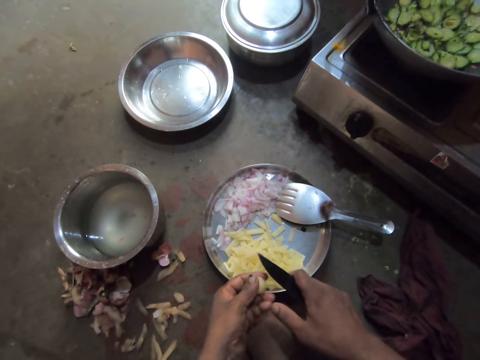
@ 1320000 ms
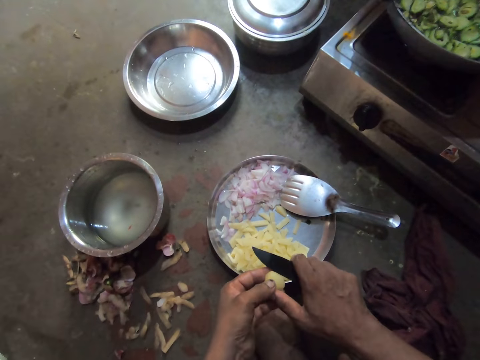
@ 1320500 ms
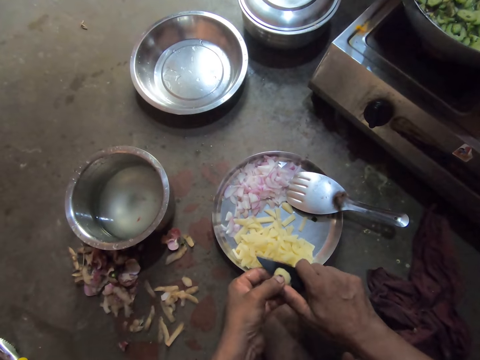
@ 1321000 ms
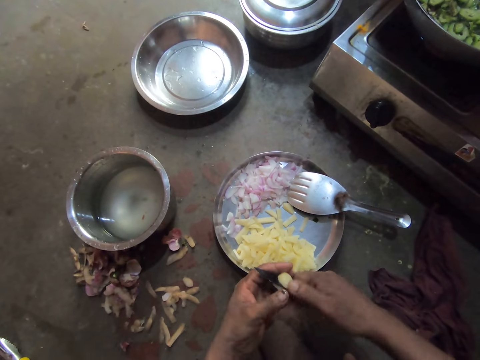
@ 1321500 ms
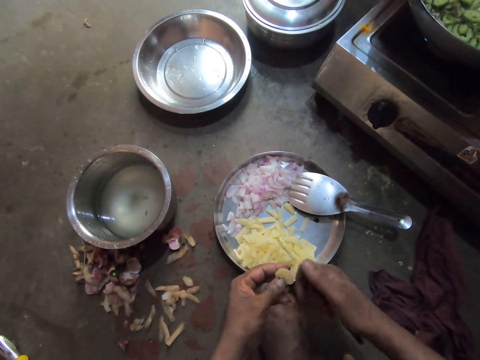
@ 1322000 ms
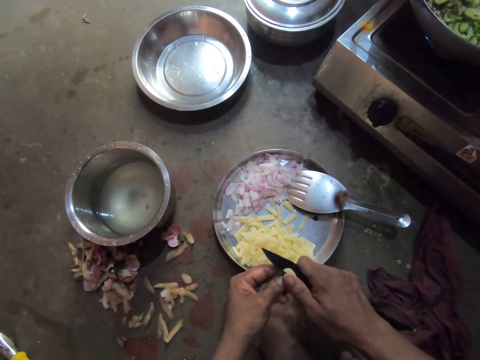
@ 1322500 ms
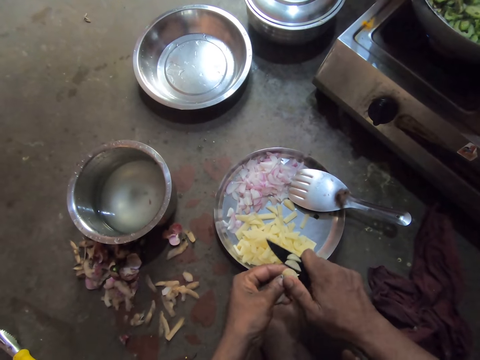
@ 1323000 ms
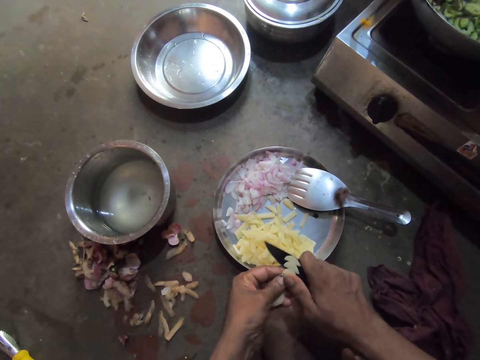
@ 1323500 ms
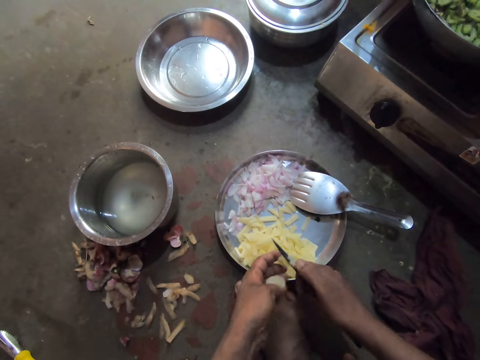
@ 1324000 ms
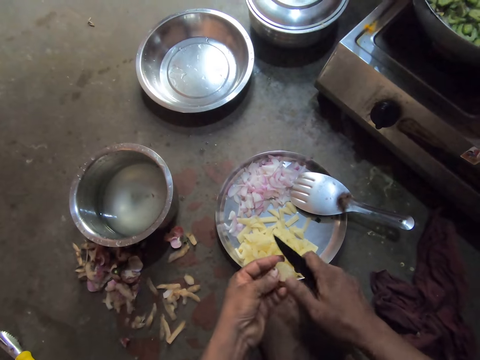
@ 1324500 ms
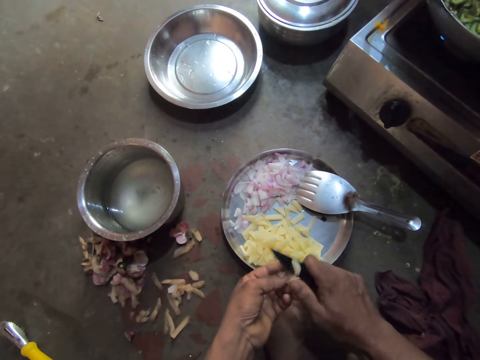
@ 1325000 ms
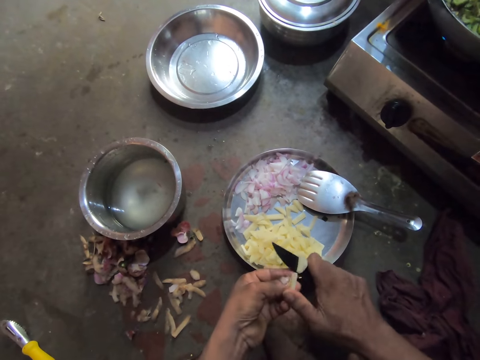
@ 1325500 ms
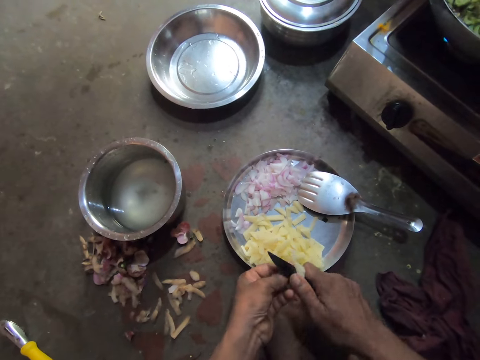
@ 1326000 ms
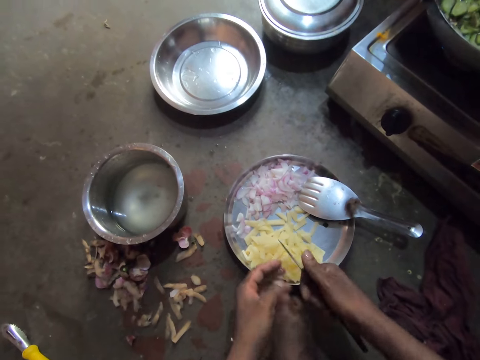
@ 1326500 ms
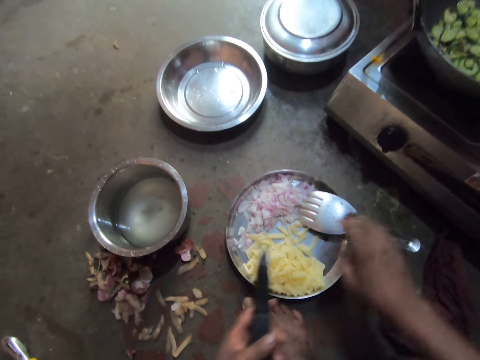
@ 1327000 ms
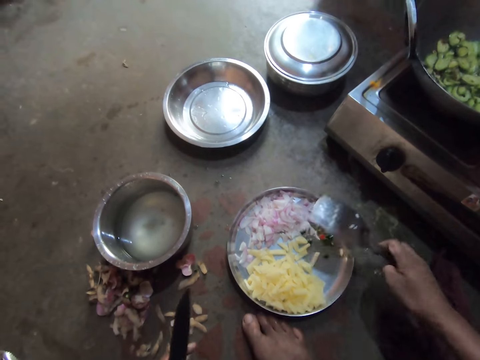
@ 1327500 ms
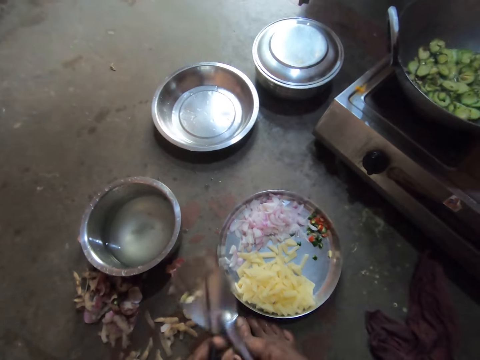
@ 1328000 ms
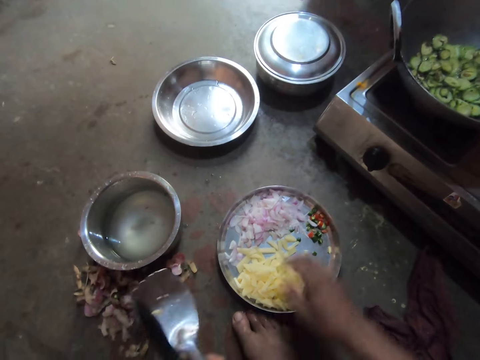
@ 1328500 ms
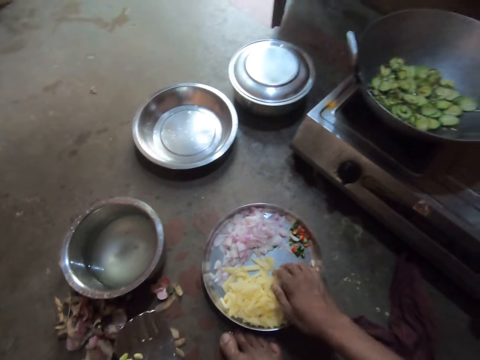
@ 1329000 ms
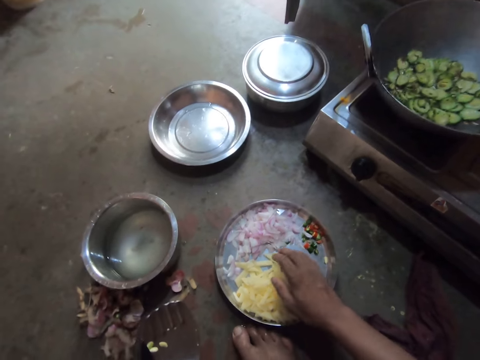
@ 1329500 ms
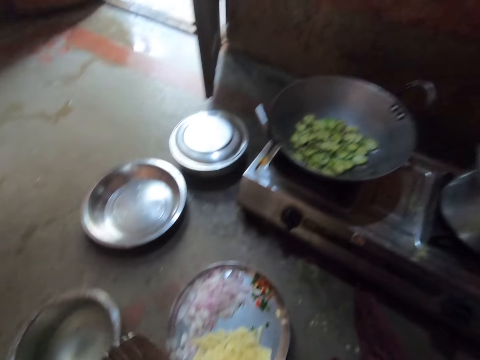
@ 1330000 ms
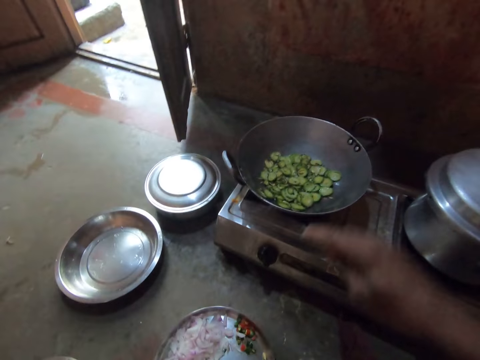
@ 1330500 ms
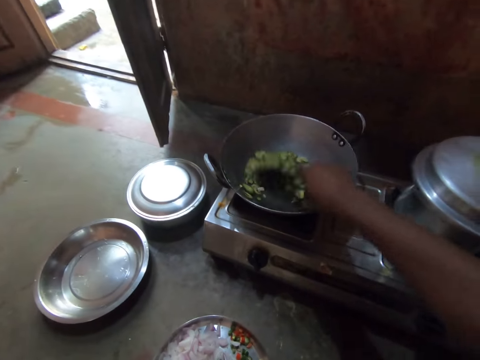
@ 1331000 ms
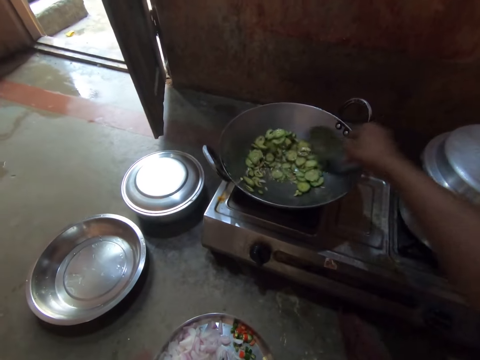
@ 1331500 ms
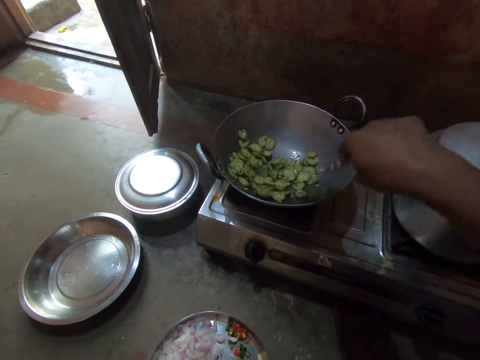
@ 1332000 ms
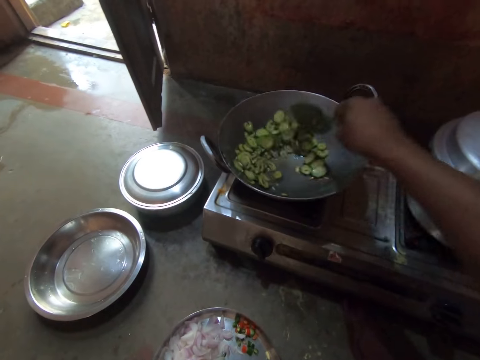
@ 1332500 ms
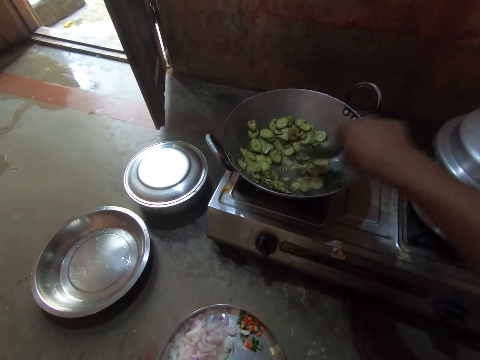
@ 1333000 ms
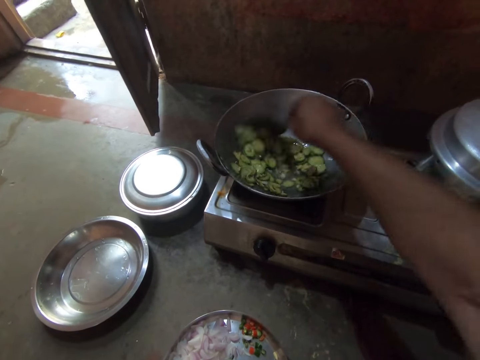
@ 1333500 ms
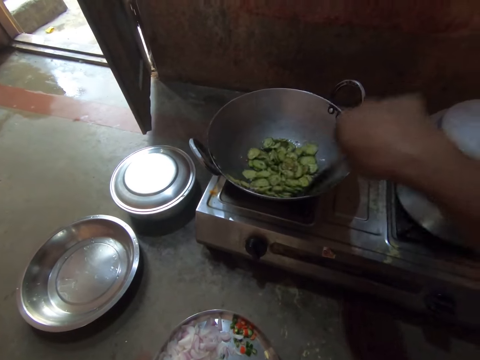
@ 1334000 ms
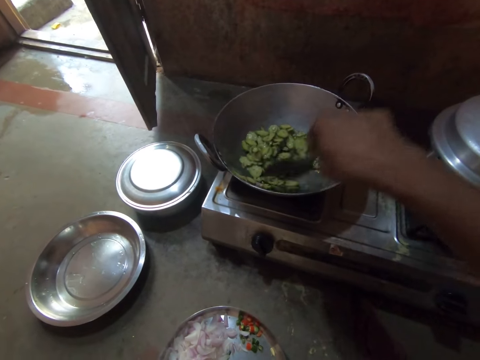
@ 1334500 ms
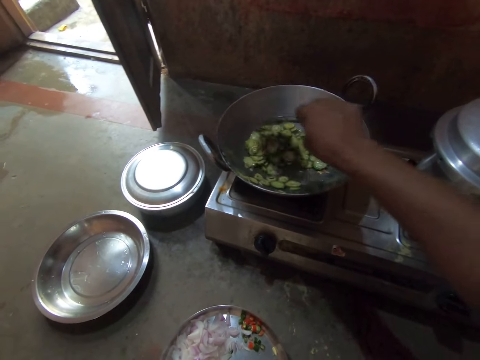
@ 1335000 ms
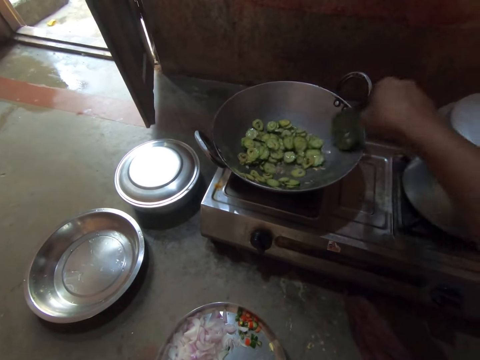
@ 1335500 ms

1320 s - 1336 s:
The camera wearer cuts the potato. He slices the potato. He slices the potato again. He places the knife in his left hand. He picks up the steel flat cooking spoon. He places the spoon in his left hand. He scrapes the round tray with his hand. He stirs the chopped vegetables in a deep frying pan with the spoon.

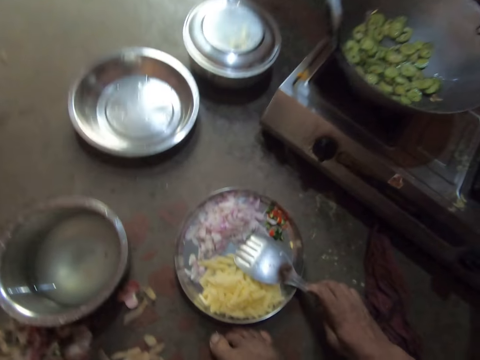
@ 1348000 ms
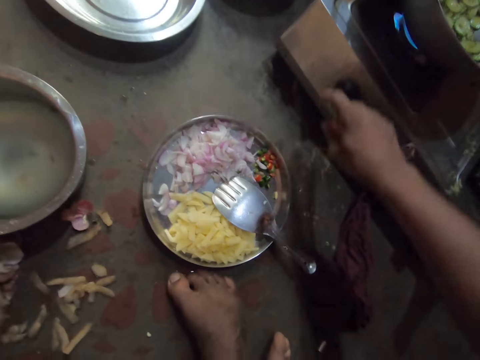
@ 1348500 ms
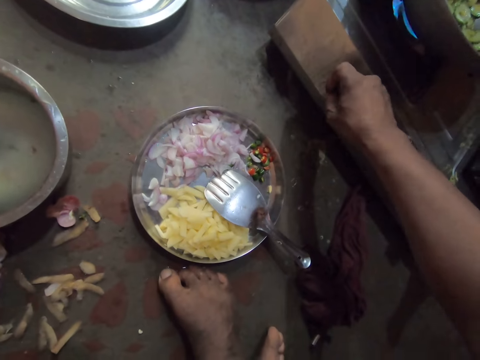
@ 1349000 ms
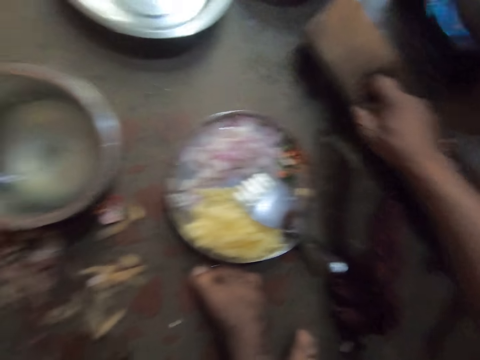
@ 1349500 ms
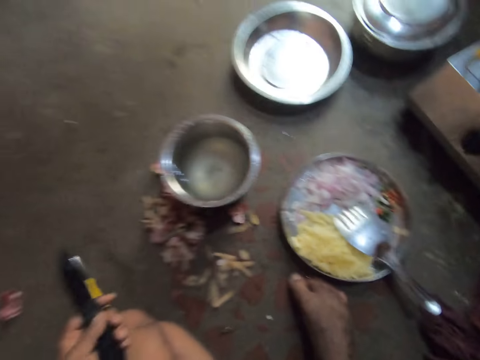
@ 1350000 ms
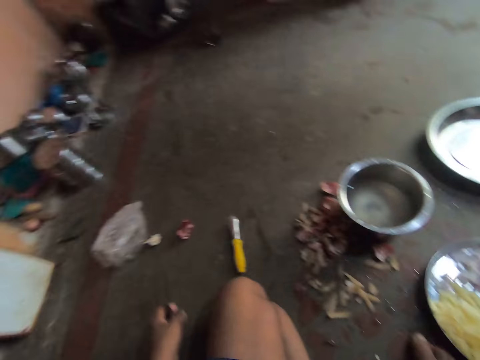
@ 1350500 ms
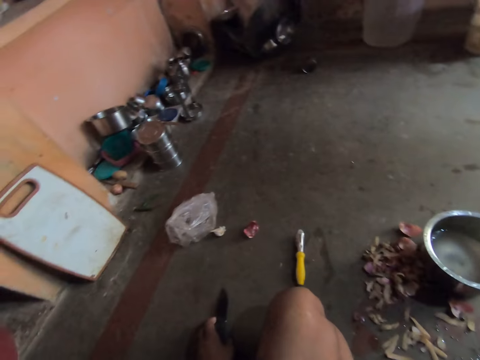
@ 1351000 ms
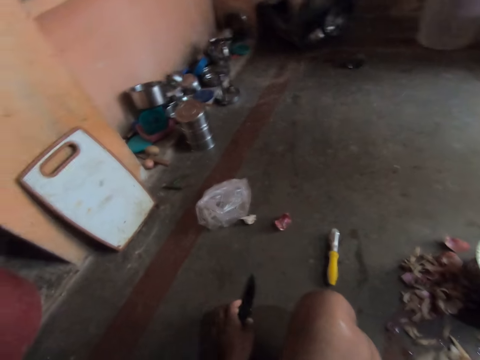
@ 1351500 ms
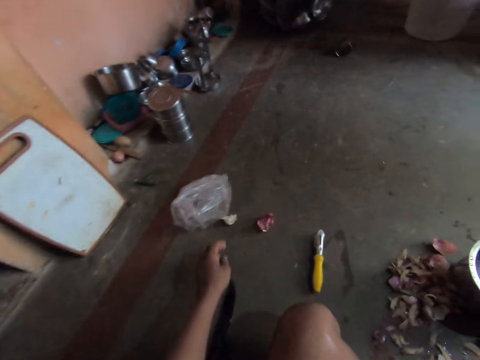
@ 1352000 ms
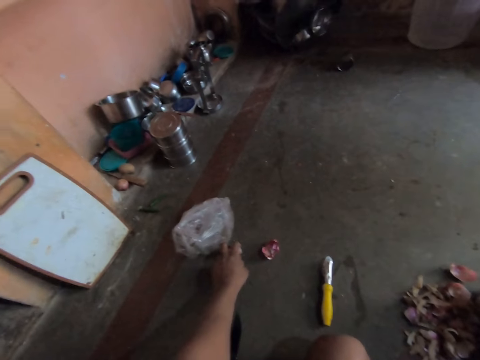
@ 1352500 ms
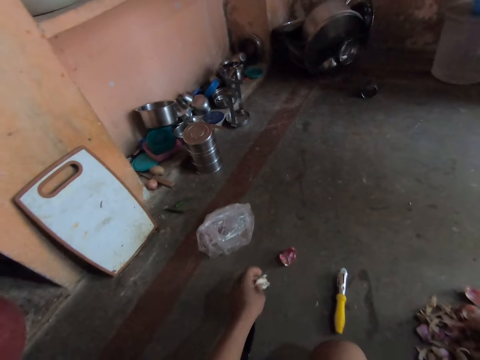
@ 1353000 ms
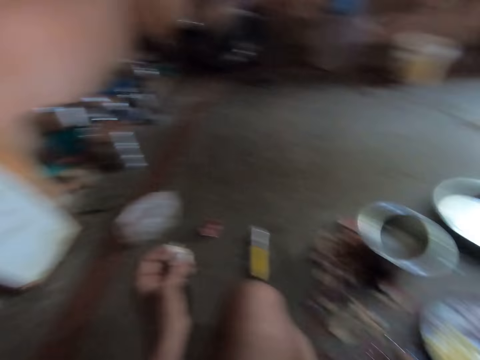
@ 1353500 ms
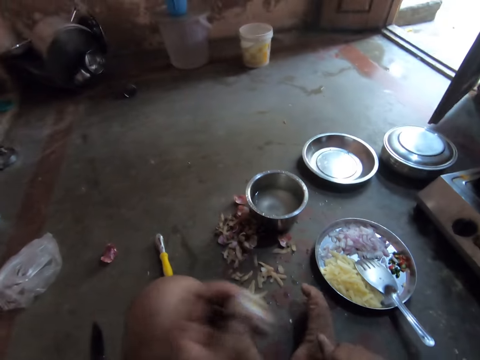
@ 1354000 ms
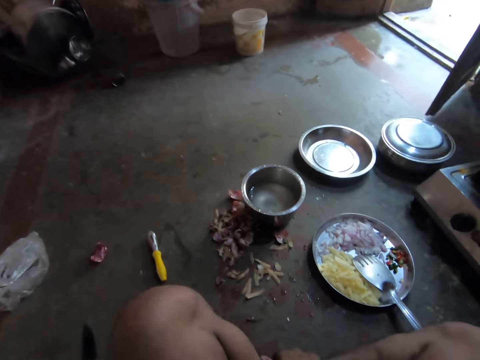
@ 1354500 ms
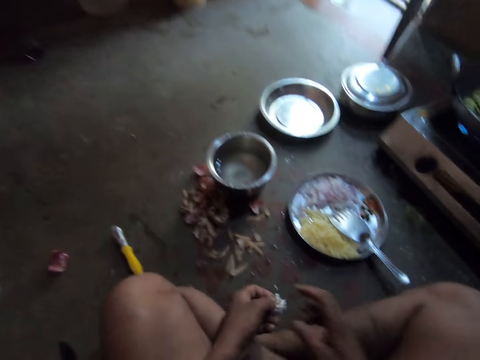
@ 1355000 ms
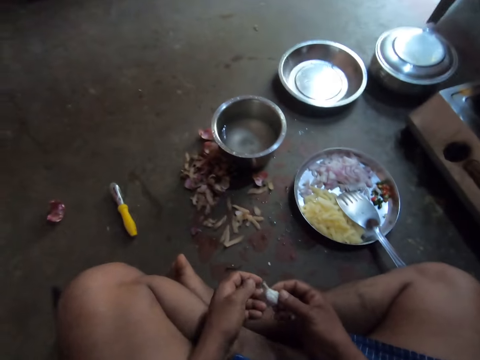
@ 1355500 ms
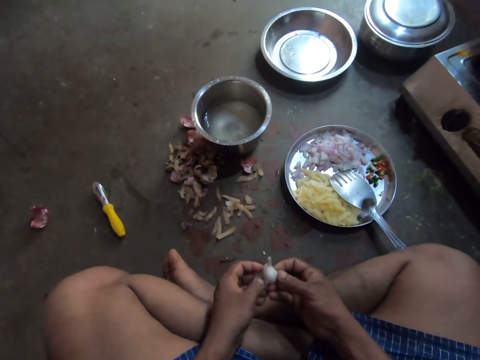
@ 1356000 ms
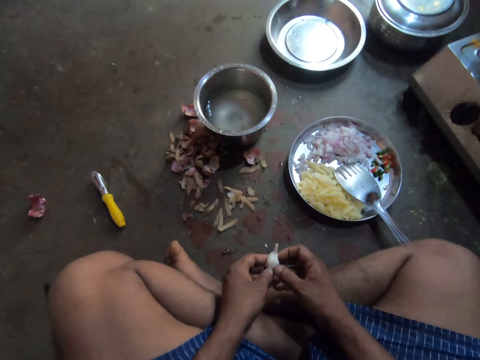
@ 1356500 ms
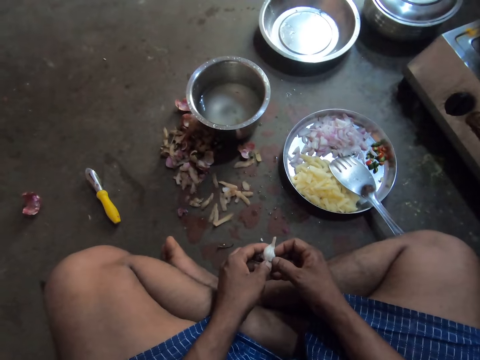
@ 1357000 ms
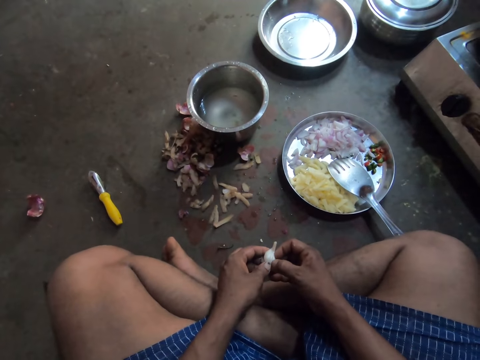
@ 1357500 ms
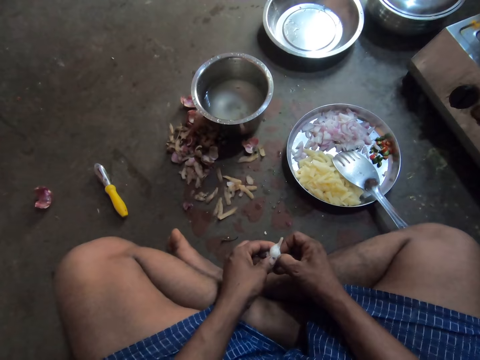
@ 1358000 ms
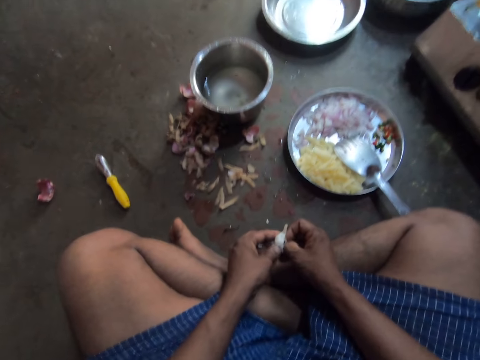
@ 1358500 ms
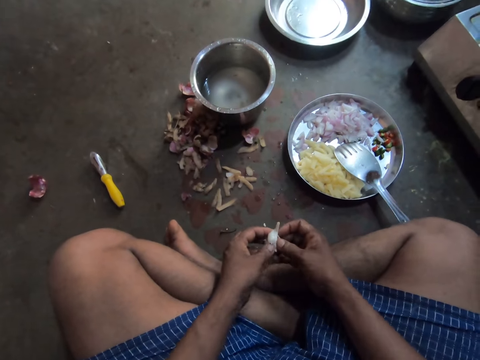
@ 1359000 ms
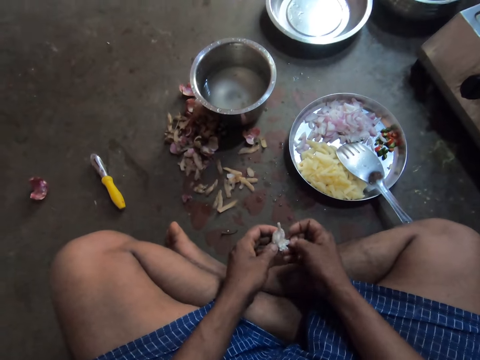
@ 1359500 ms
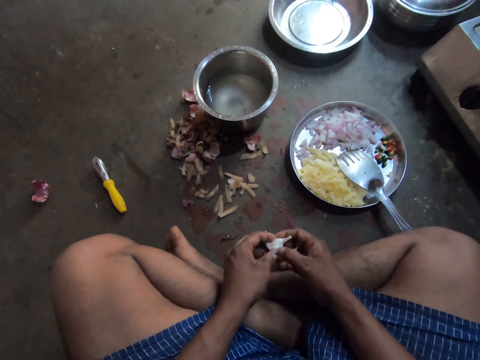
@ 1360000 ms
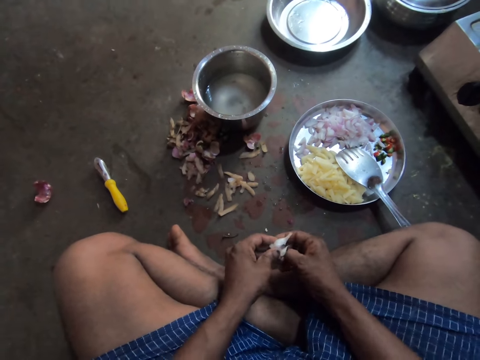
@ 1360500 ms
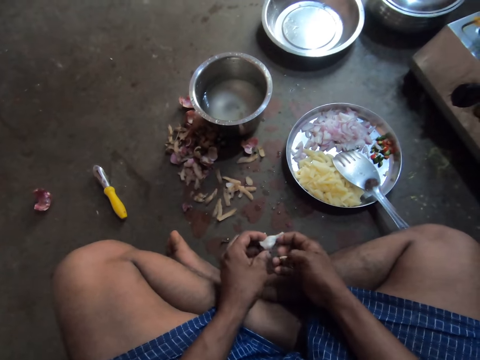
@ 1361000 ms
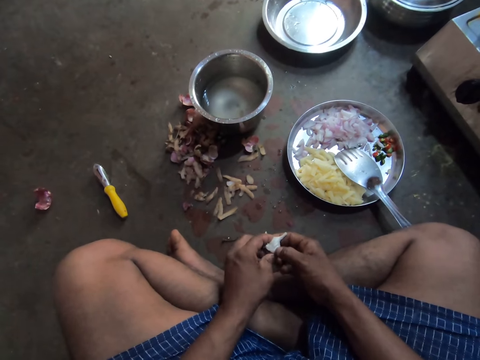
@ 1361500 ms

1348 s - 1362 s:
The camera wearer places the steel flat cooking spoon on the round tray. He turns the knob on the gas cooker. He places the knife on the floor. He picks up the garlic. He peels the garlic with his hand. He removes pieces of the garlic.
